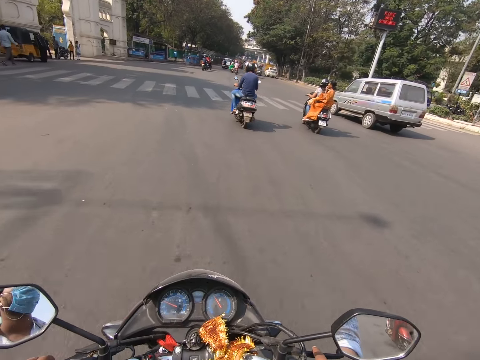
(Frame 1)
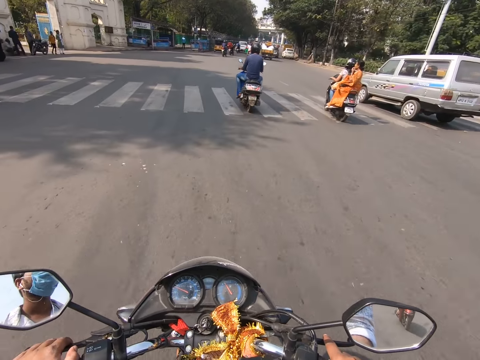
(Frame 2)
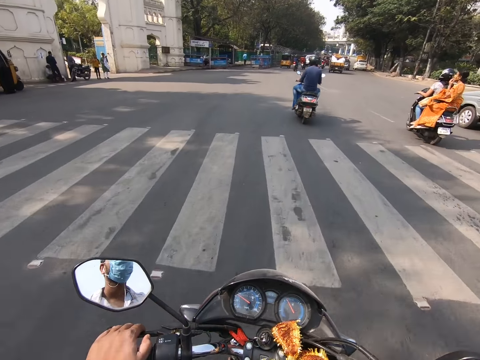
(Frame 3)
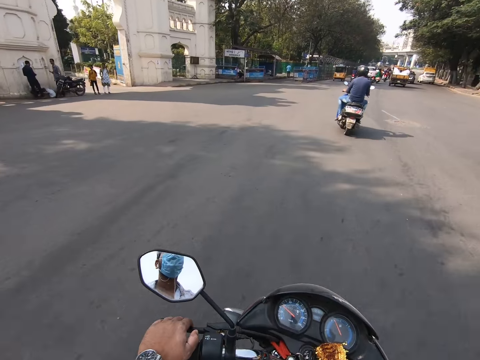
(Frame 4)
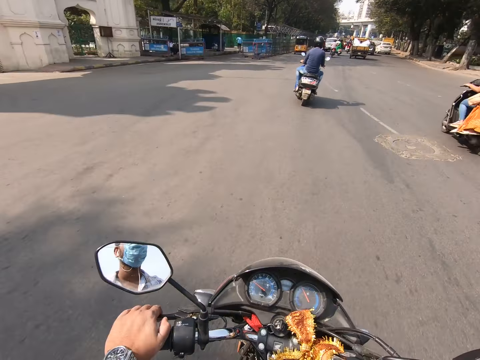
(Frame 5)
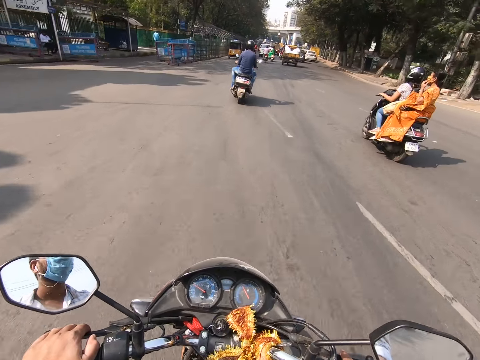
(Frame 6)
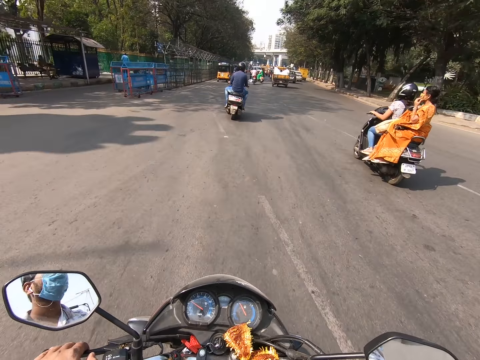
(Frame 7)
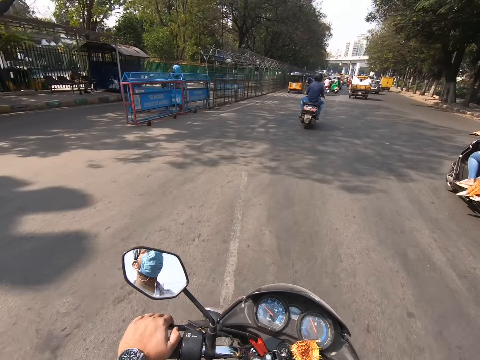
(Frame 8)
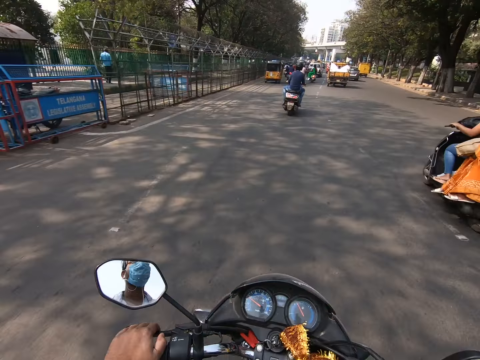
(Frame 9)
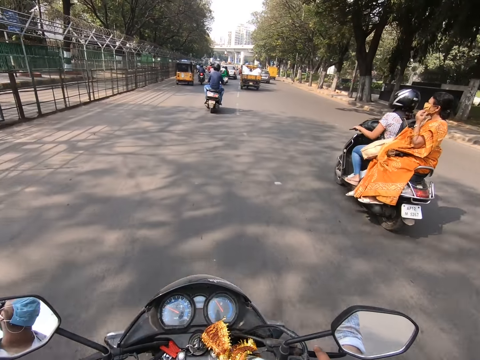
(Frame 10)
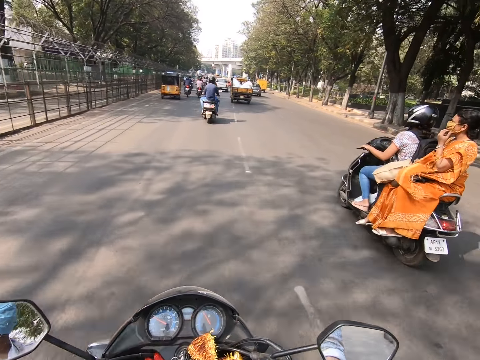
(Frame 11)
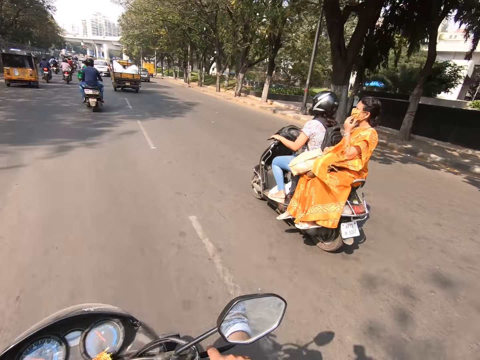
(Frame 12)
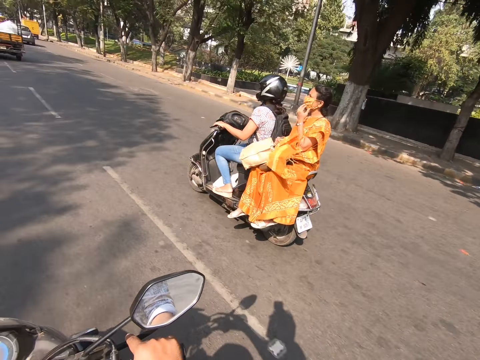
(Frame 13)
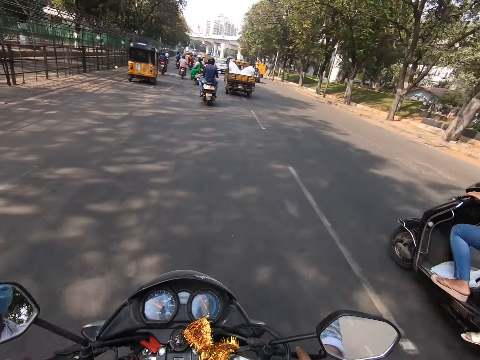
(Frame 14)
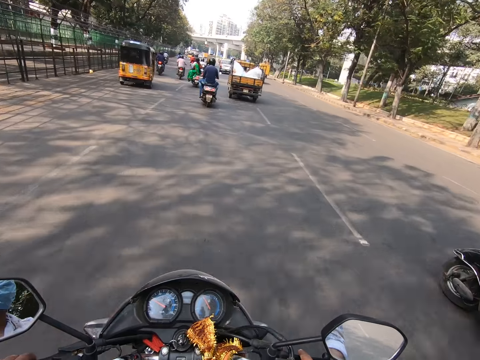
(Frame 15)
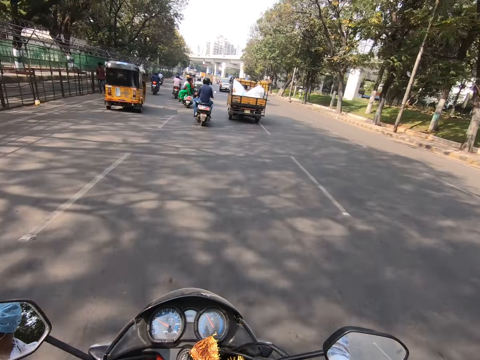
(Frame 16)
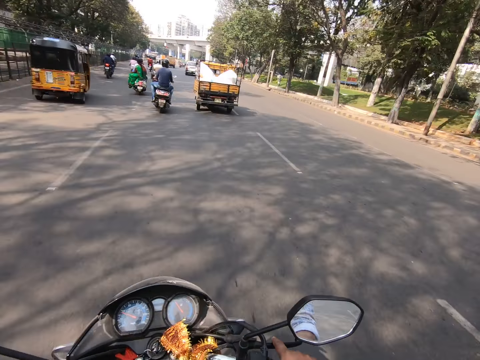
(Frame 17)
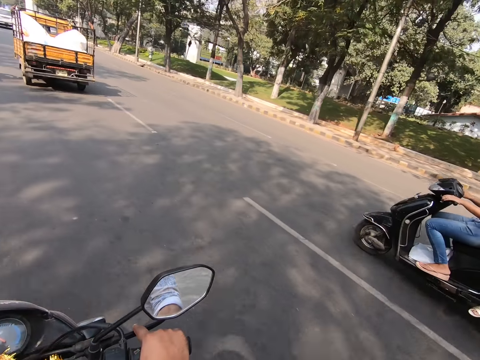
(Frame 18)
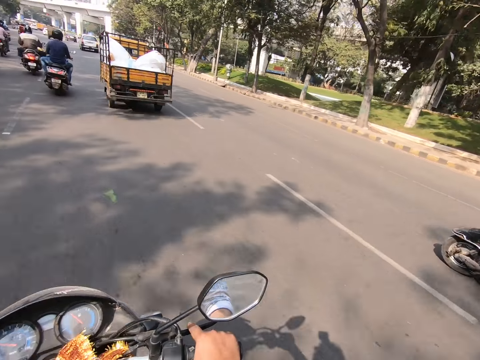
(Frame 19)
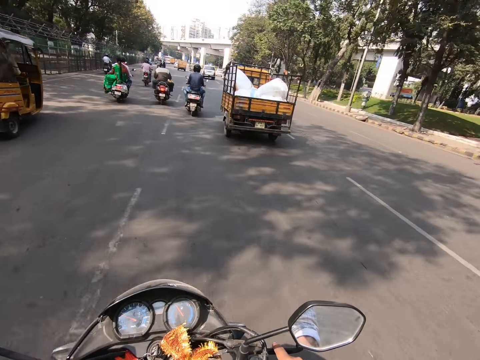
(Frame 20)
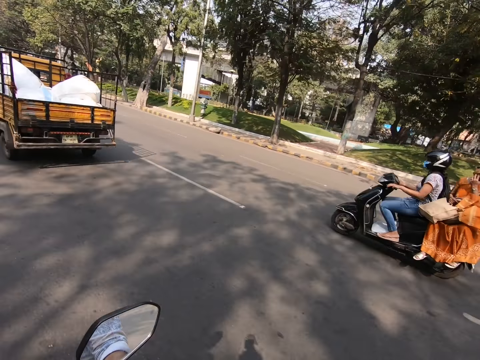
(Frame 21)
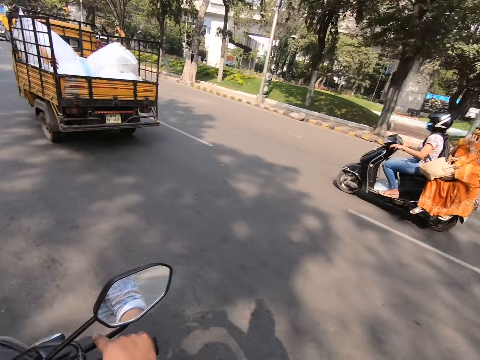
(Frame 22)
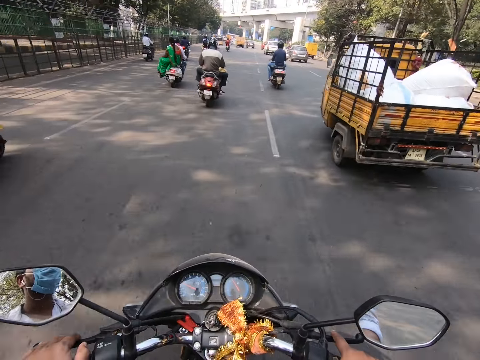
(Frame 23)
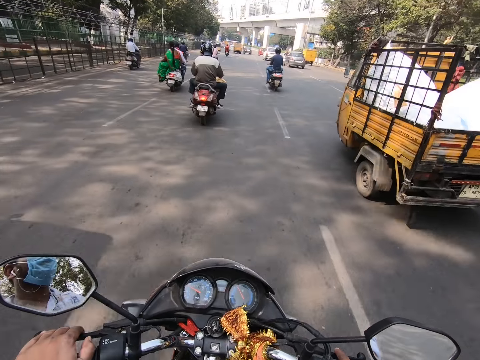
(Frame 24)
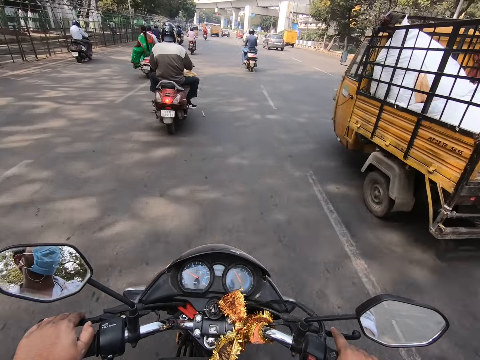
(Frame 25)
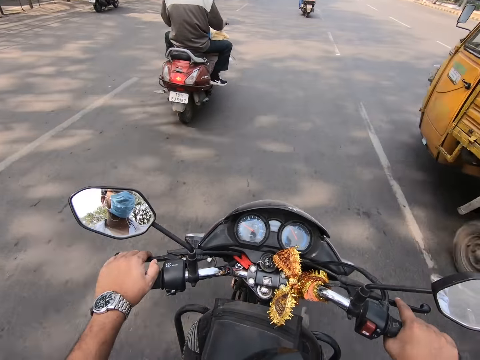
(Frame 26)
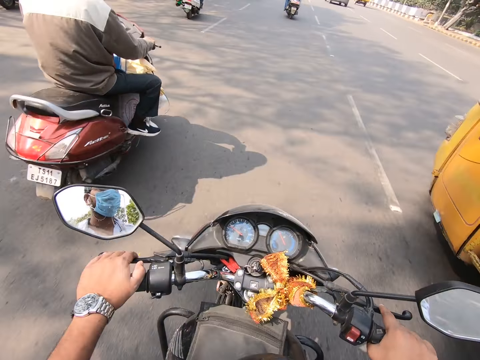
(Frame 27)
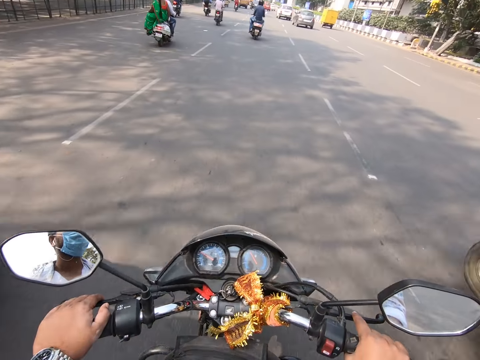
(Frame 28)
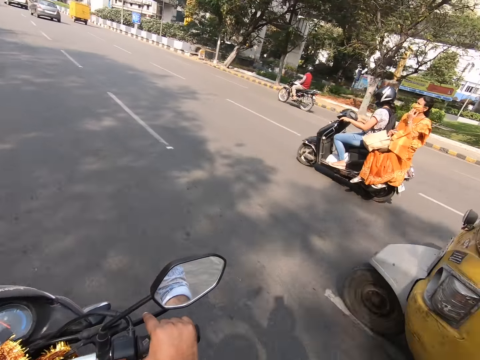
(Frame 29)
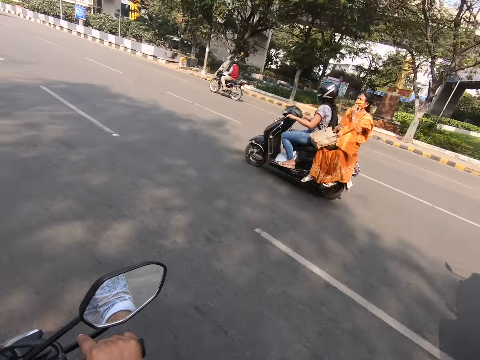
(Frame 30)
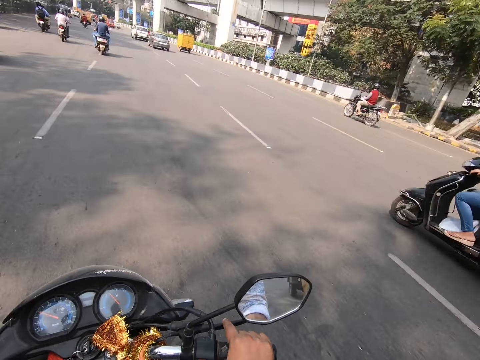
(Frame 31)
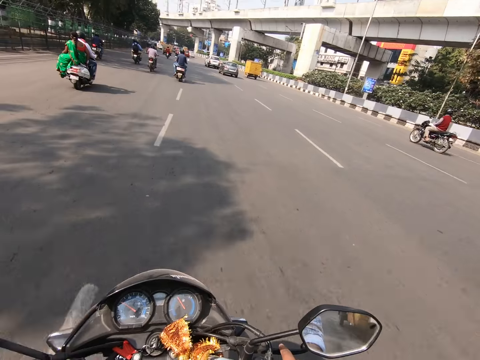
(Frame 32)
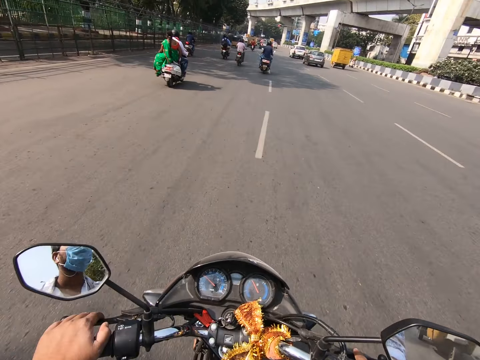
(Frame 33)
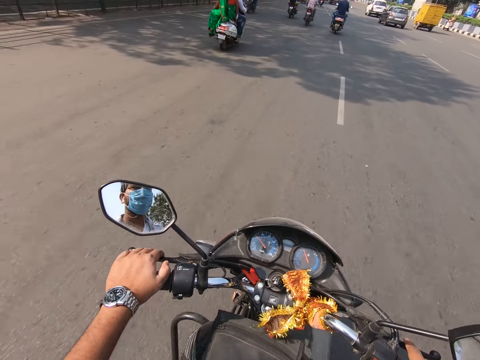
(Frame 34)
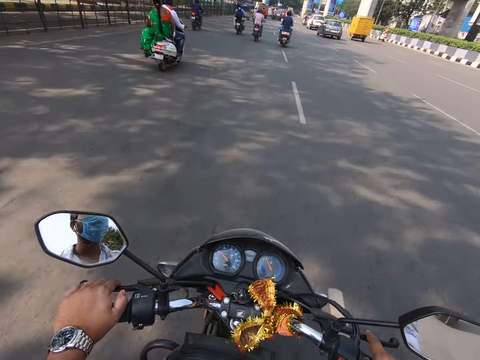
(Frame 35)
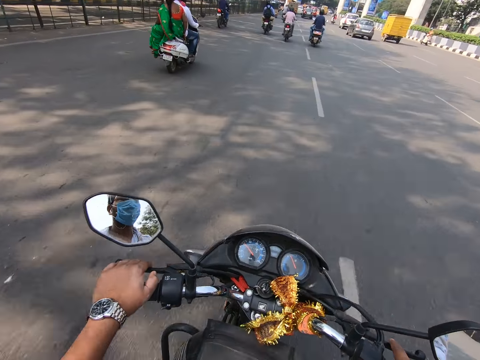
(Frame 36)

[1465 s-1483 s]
The camera wearer rides past a bike on the road. They ride past a truck on the road. They ride past a bike on the road. They ride past a bike on the road again.

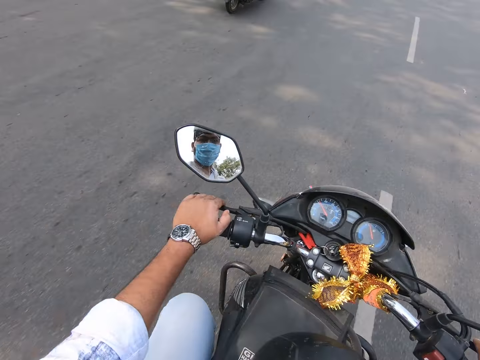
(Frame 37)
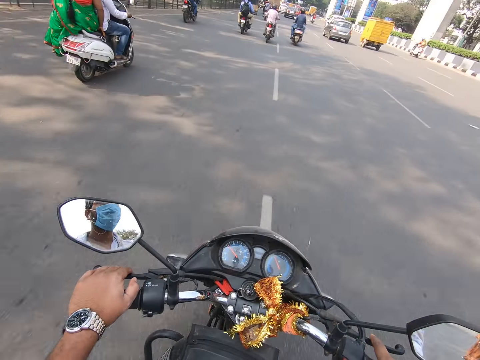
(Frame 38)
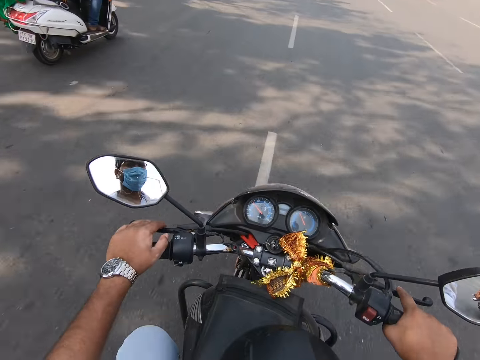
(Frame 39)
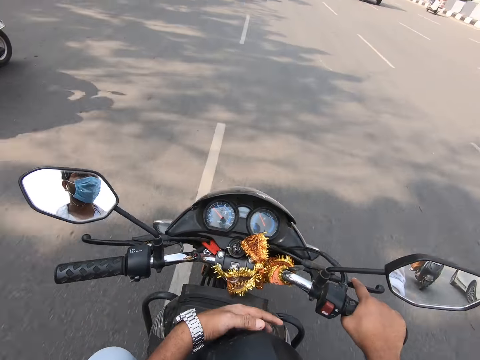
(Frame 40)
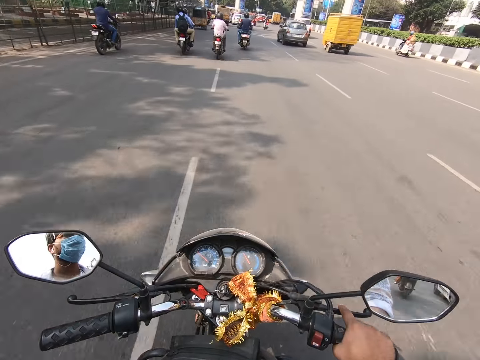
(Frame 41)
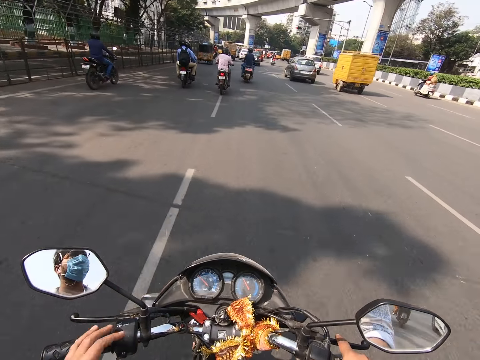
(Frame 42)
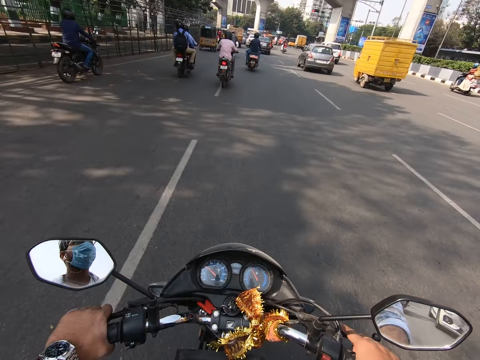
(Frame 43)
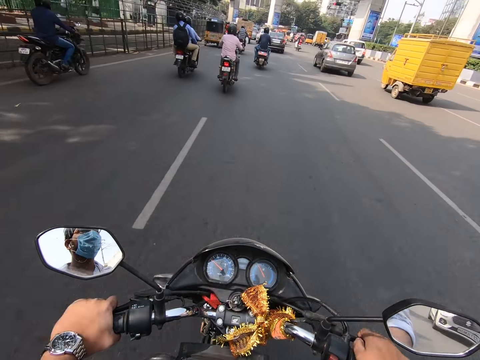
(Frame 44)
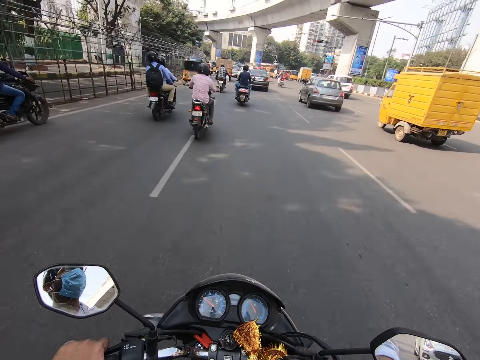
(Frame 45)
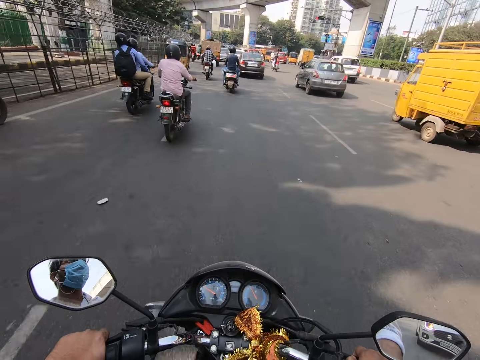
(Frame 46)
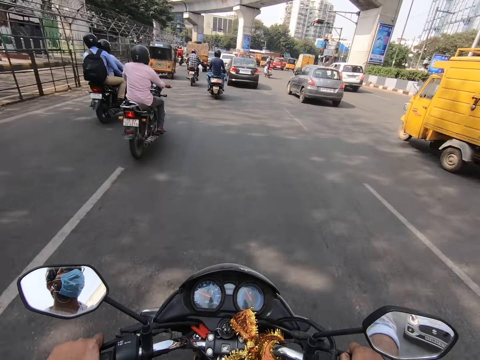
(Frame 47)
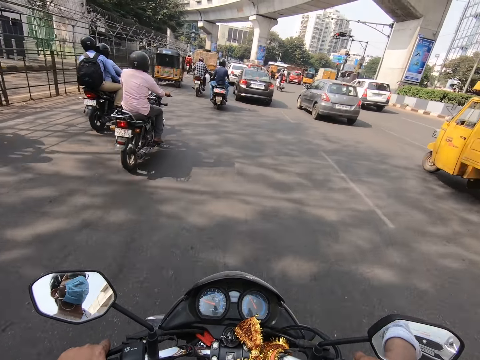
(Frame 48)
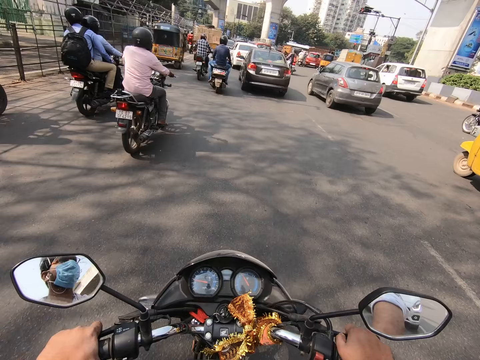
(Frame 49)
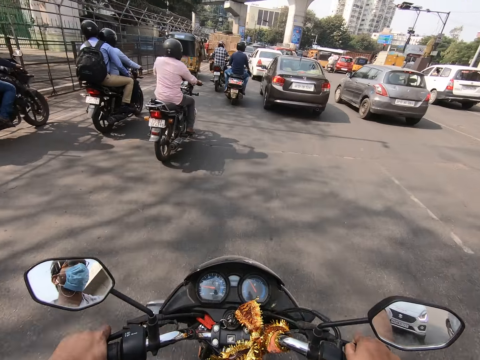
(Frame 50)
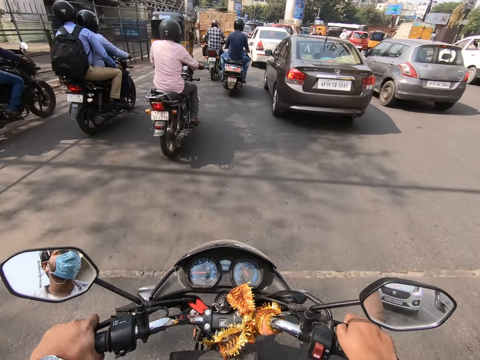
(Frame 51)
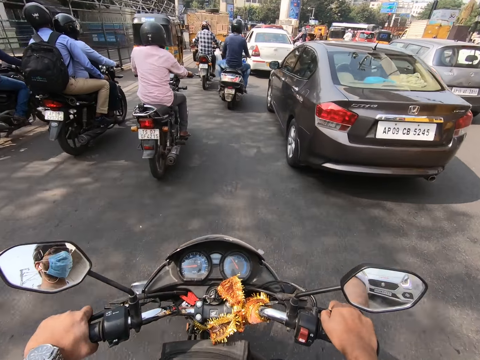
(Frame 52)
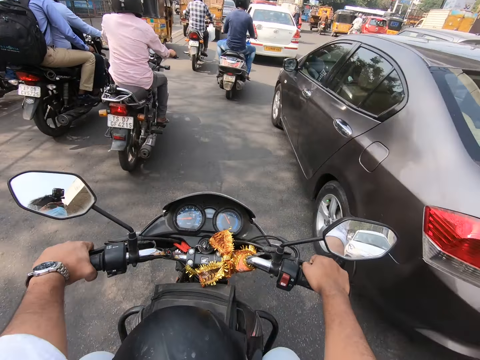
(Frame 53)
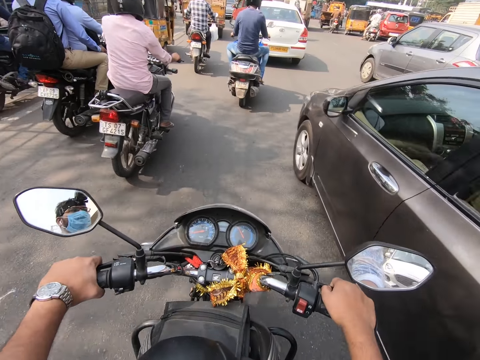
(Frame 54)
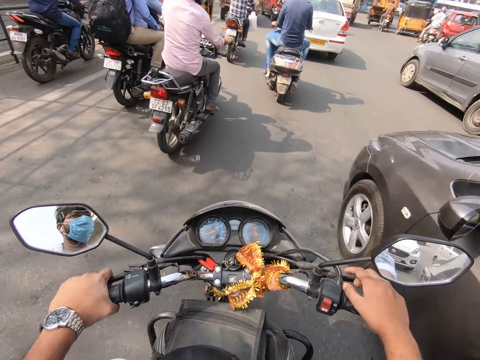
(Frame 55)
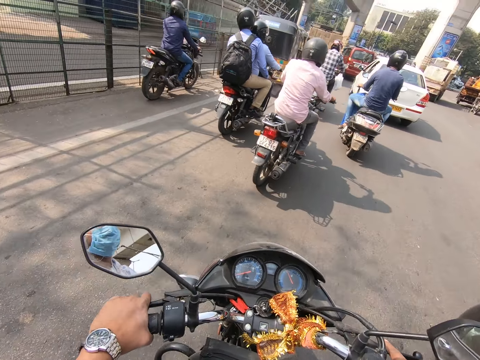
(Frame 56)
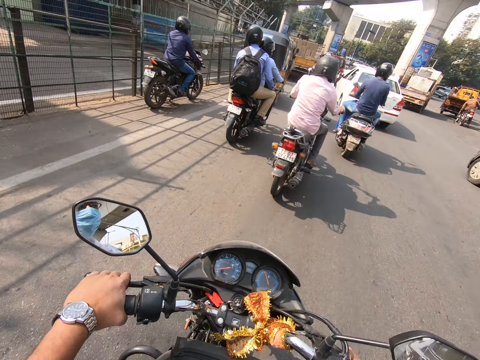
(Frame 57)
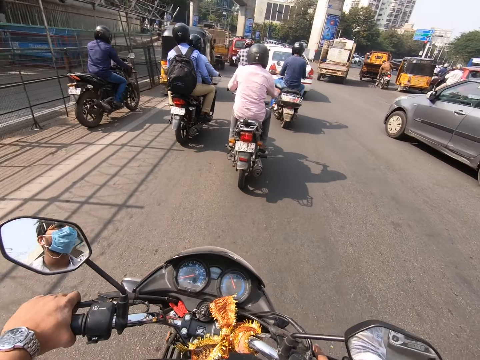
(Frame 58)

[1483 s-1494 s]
The camera wearer rides past a bike on the road. He touches a helmet on the bike with his left hand. He rides the bike on the road. He rides past a brown car on the road.
